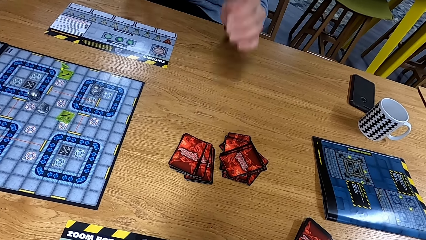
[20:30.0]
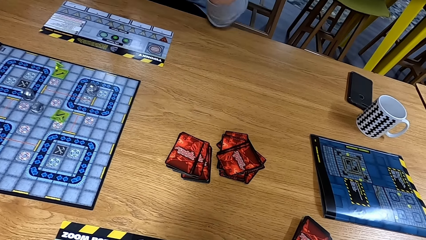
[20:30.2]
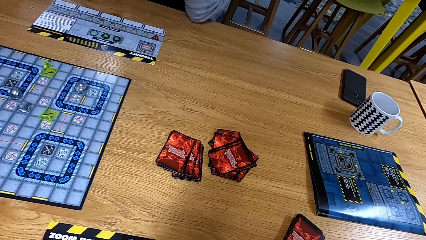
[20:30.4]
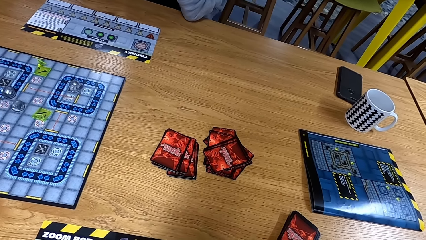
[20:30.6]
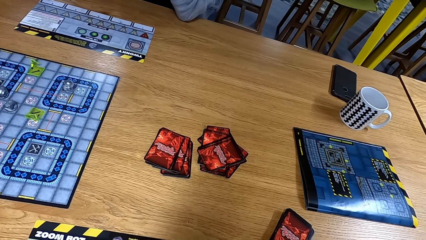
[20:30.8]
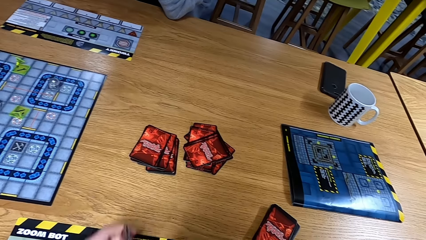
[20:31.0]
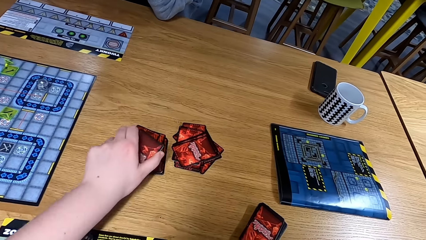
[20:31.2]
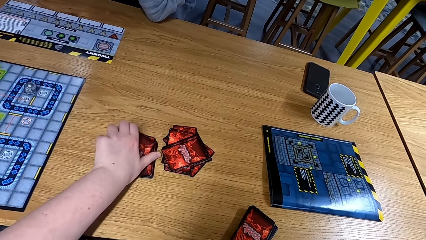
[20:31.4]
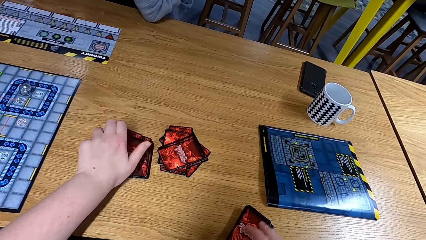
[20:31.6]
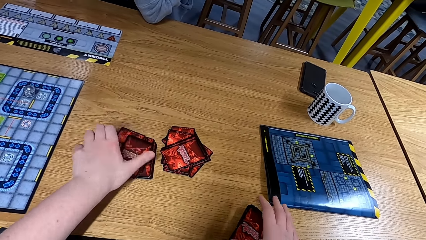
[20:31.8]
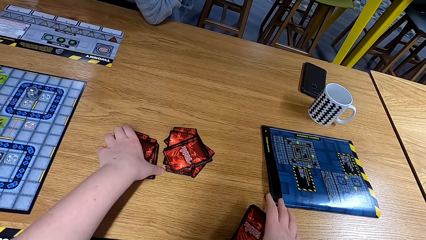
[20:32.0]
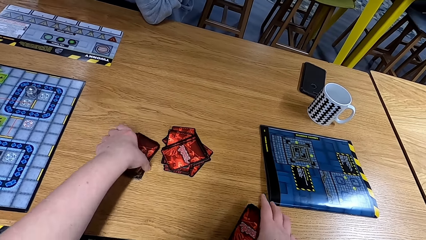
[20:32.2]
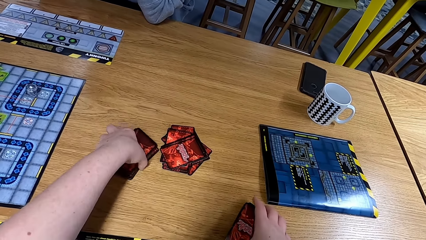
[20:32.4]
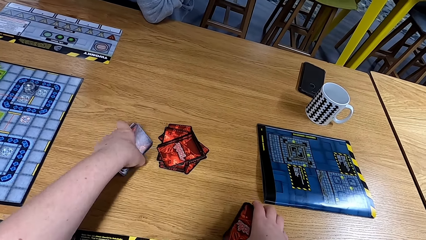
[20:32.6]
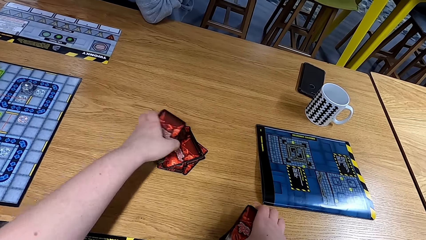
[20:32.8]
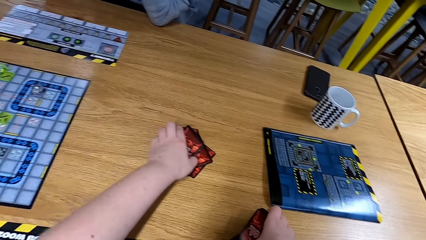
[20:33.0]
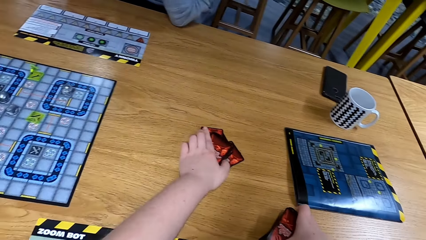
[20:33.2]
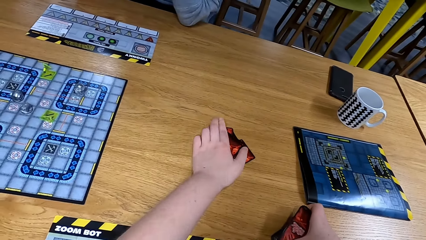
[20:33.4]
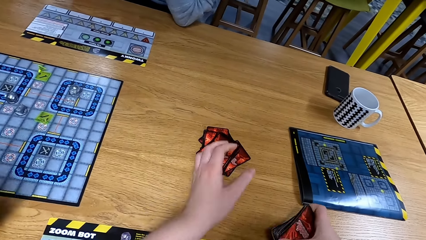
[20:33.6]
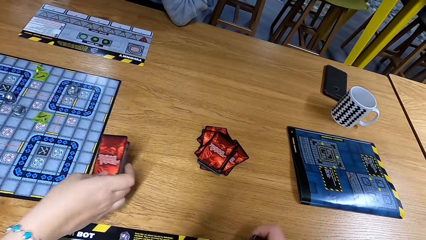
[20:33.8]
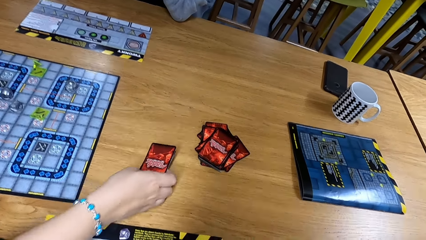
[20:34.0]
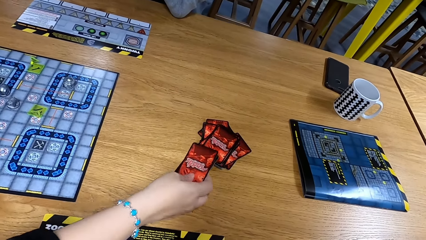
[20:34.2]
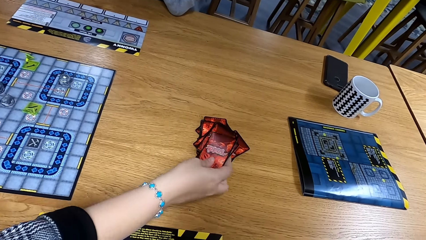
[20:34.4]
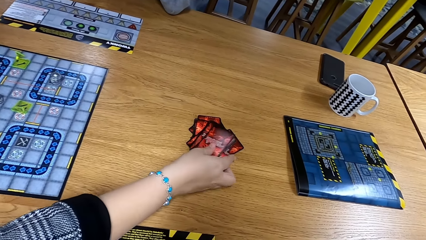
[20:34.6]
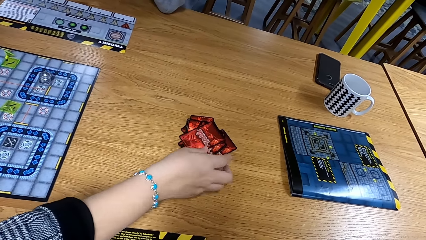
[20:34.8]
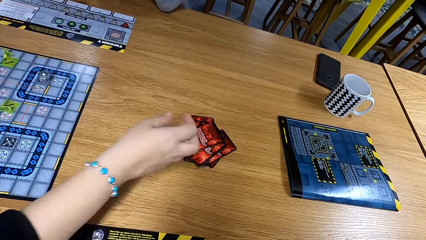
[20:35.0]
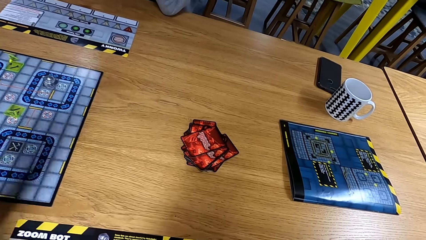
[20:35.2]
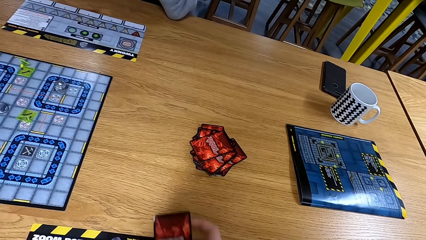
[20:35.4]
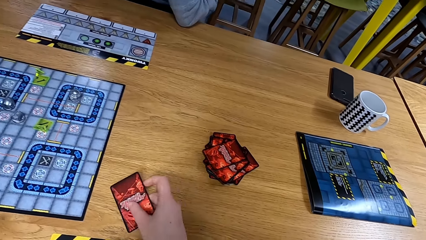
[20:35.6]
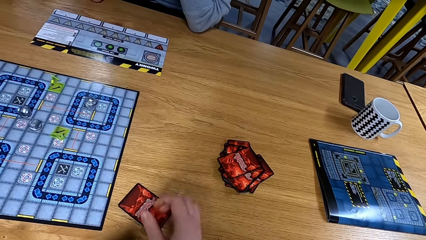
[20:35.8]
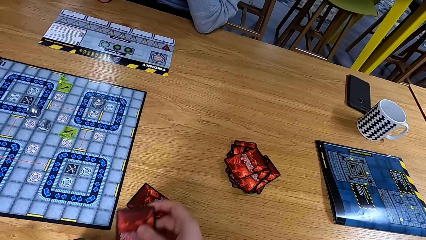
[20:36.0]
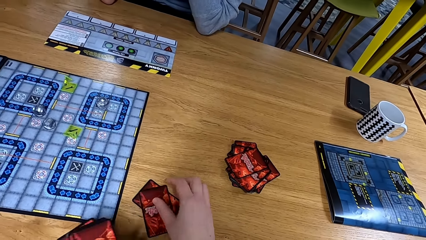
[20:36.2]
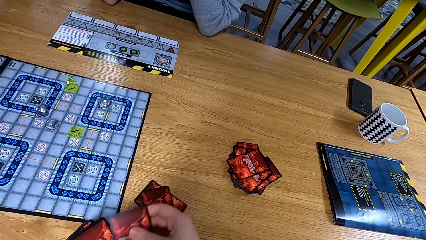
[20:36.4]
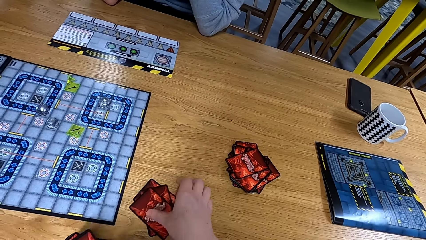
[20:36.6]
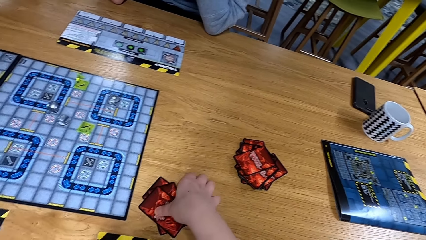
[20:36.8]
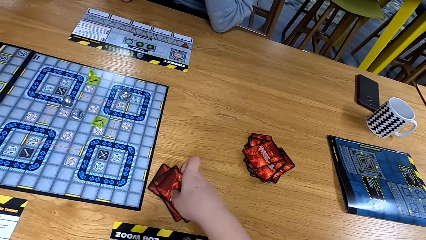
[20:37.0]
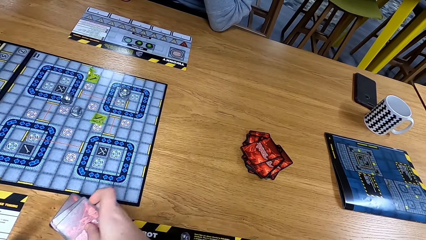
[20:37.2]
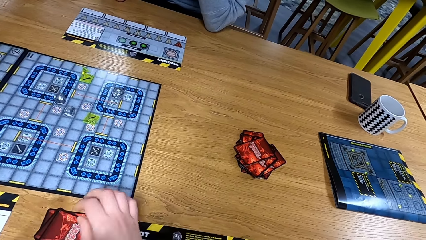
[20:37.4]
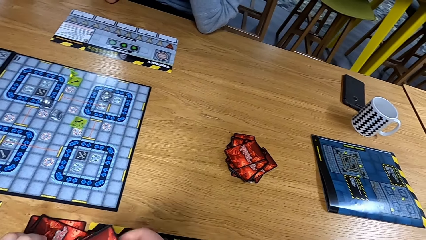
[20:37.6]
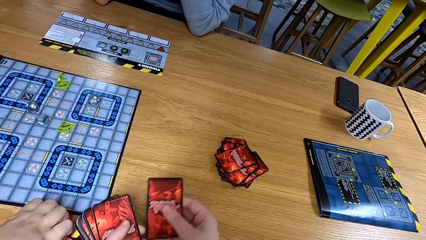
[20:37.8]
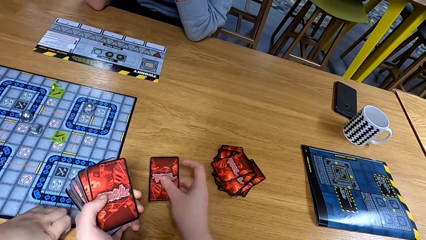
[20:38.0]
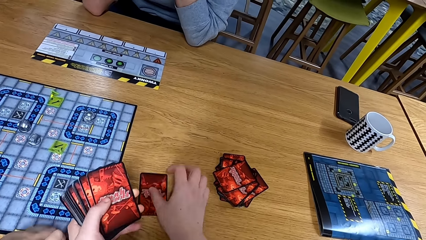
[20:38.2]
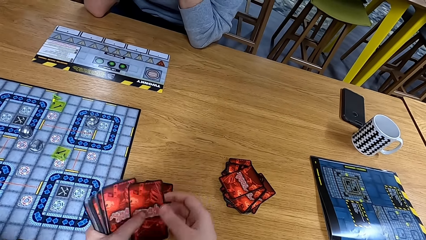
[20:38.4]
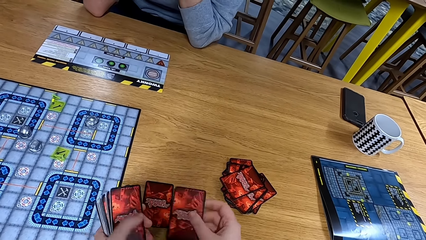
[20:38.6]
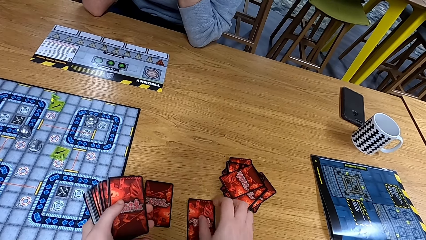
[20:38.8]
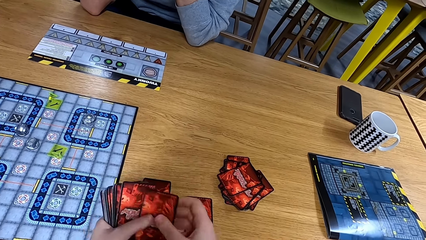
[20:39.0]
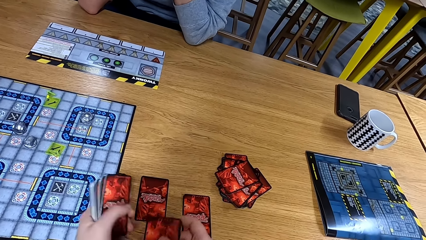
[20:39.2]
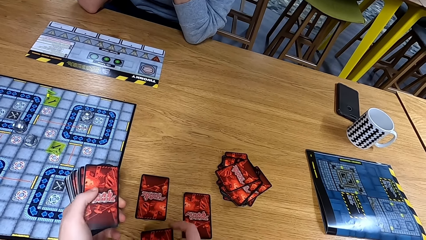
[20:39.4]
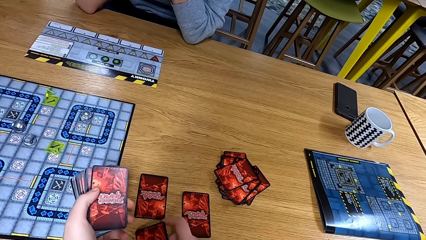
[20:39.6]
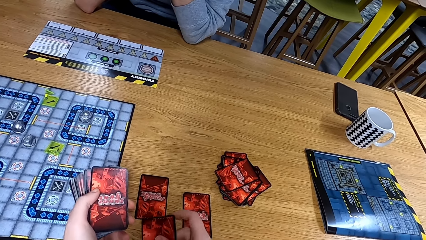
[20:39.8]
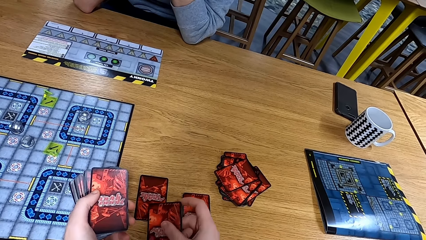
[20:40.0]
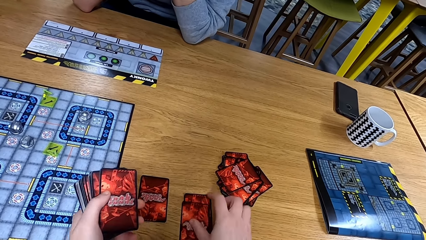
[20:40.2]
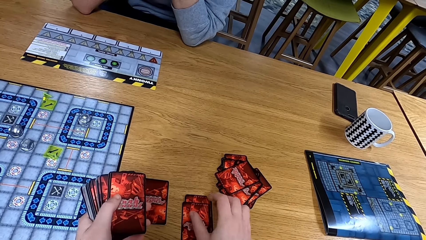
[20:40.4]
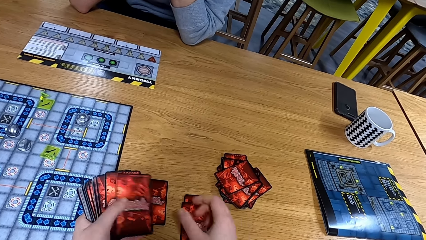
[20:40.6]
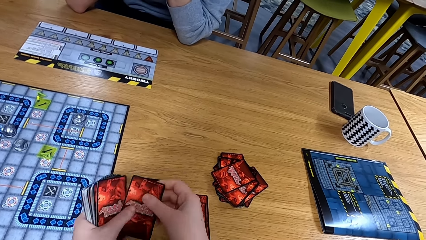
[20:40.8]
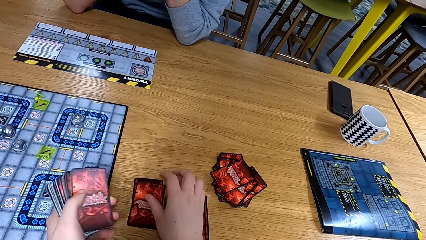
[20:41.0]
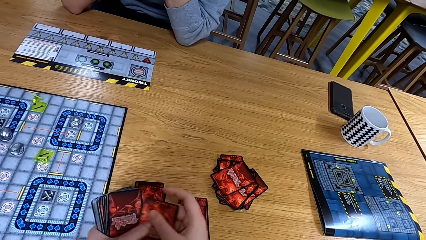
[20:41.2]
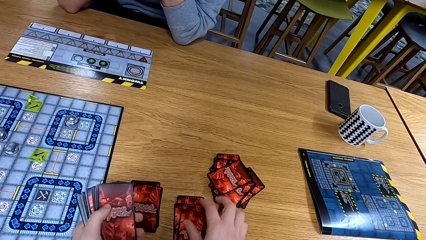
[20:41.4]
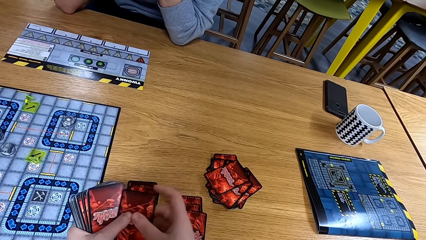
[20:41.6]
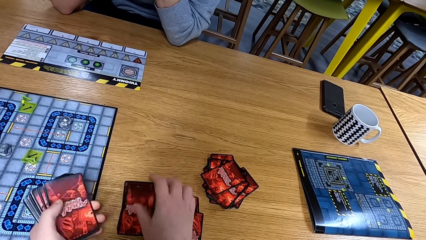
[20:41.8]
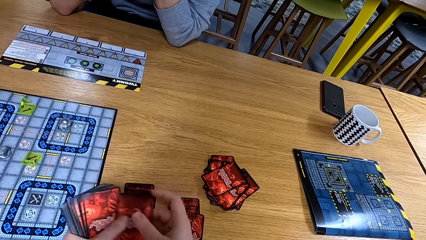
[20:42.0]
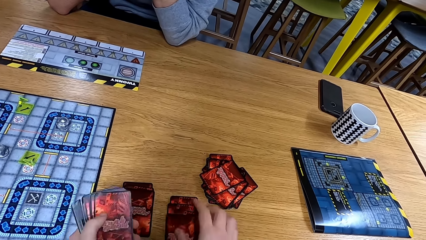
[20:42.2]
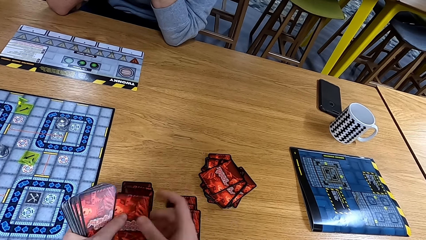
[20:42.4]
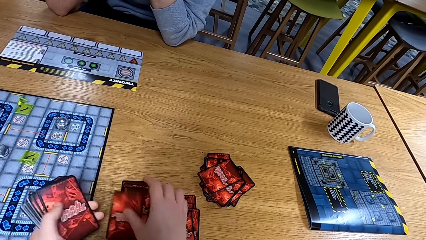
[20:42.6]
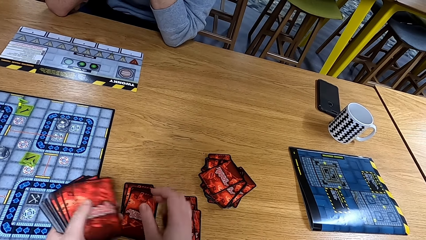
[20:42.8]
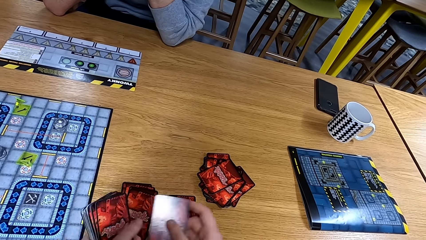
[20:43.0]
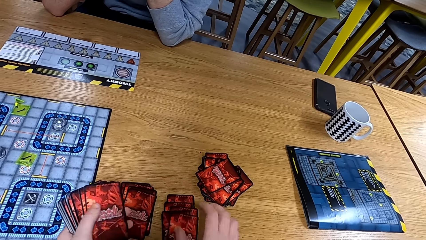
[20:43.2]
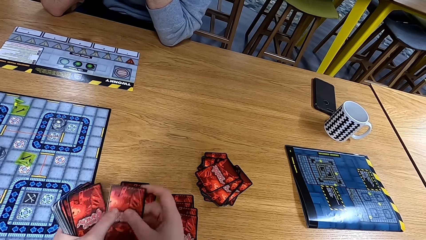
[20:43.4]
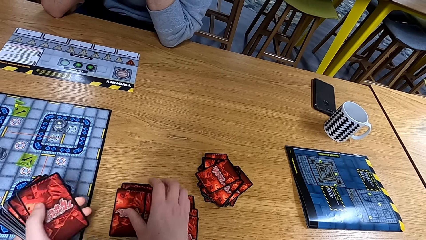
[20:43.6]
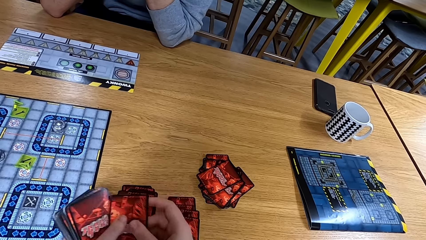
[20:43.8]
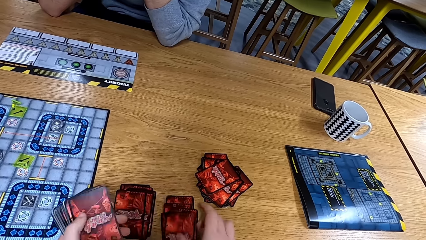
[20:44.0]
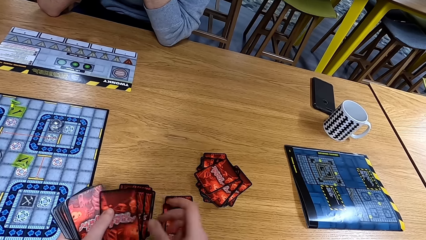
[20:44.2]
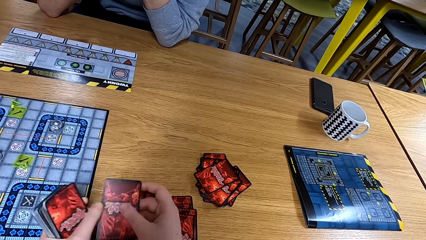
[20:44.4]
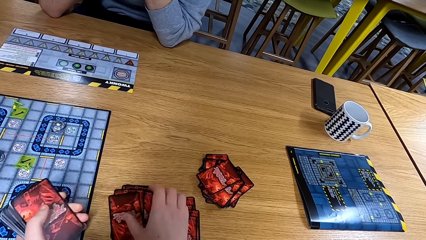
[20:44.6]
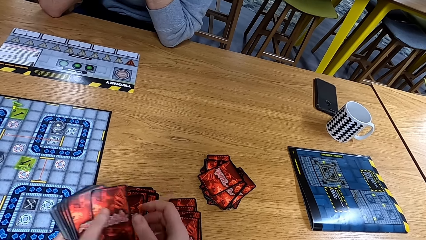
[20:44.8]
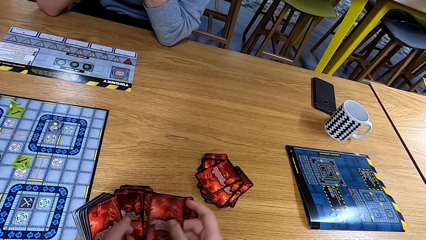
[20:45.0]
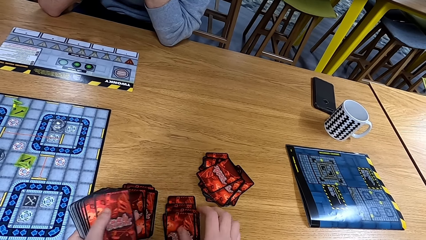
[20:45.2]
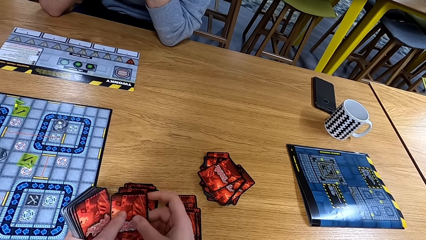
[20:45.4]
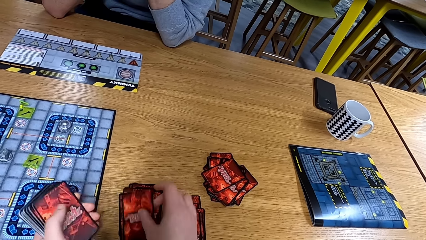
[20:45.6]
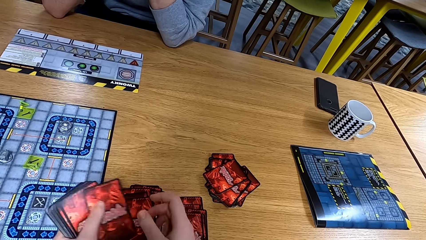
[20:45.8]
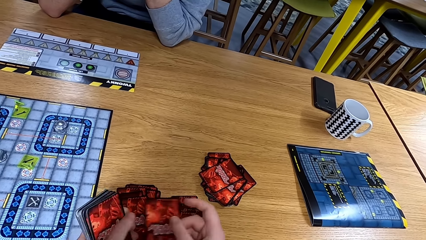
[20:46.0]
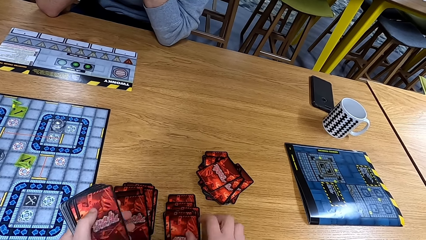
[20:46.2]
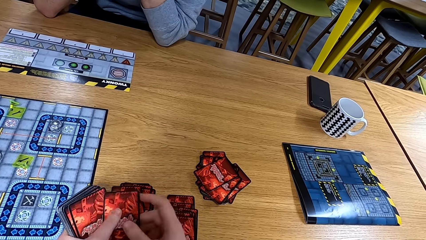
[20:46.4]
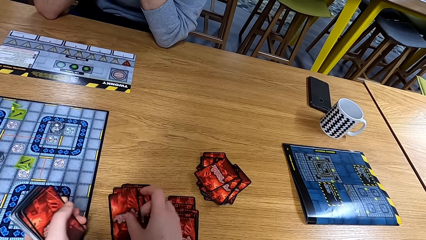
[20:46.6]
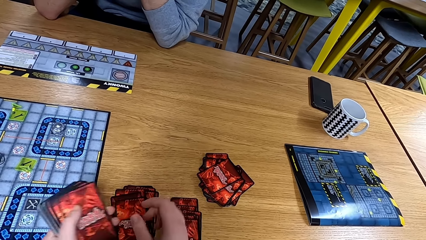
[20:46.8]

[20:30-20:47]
A man throws the cards on the table. The camera wearer puts together the cards. Another man puts cards on the table. The camera wearer picks up cards. The other man puts the cards on the table. The camera wearer puts the cards on the table.
